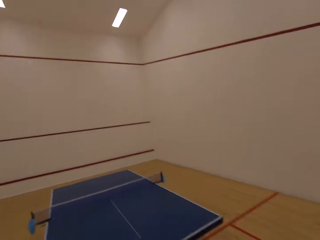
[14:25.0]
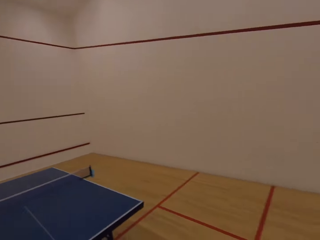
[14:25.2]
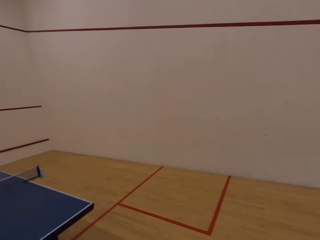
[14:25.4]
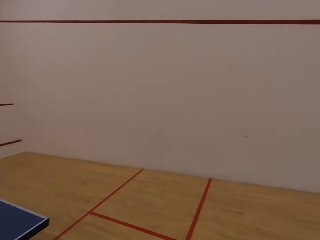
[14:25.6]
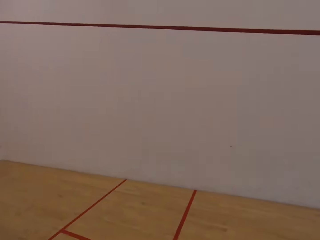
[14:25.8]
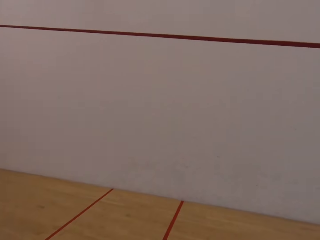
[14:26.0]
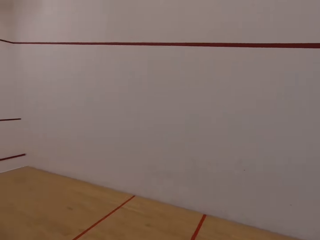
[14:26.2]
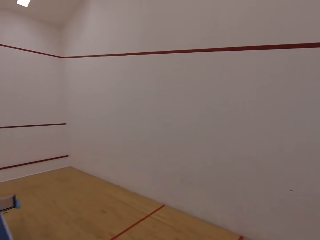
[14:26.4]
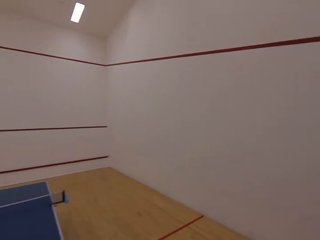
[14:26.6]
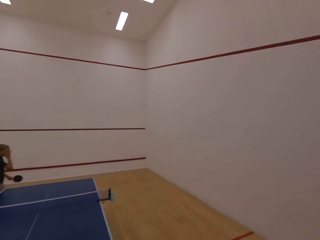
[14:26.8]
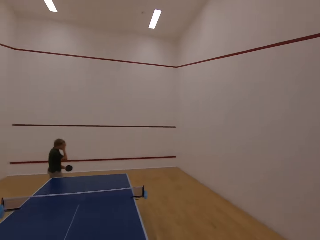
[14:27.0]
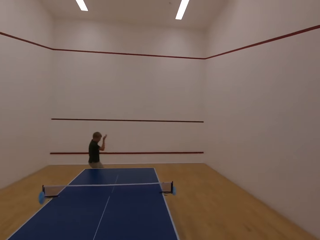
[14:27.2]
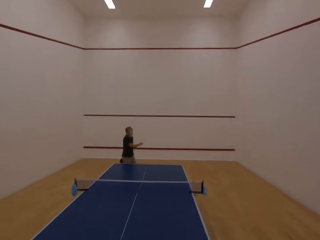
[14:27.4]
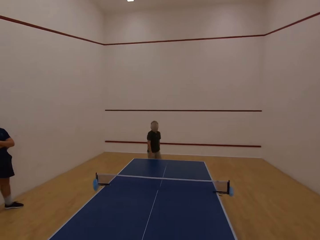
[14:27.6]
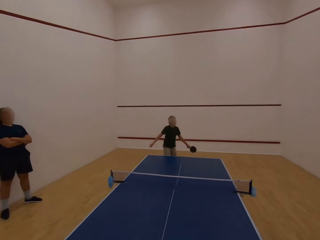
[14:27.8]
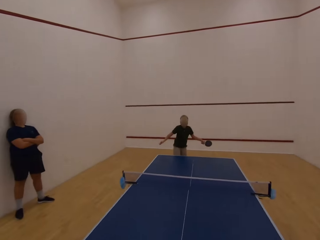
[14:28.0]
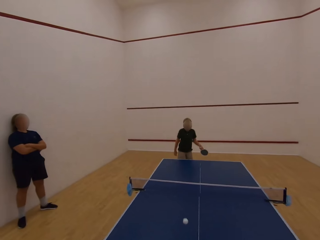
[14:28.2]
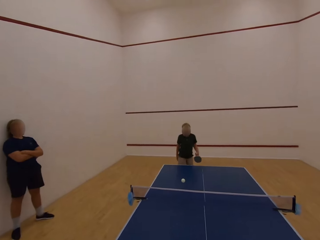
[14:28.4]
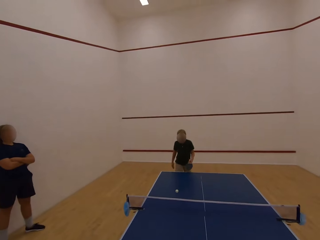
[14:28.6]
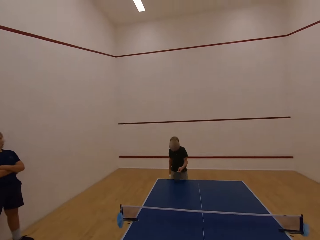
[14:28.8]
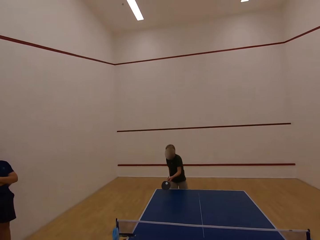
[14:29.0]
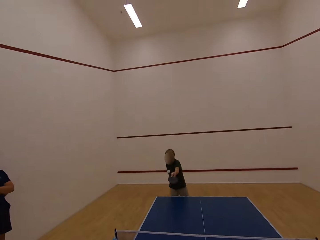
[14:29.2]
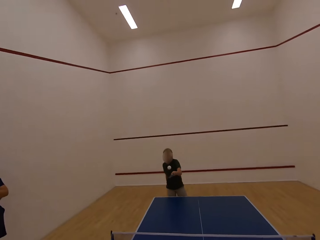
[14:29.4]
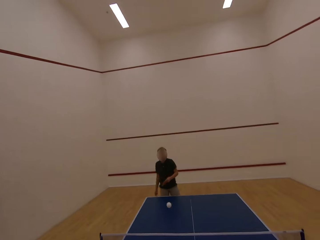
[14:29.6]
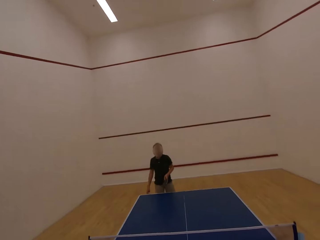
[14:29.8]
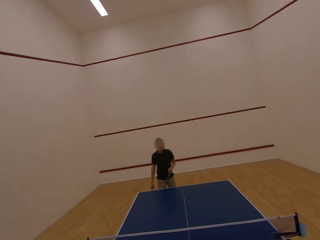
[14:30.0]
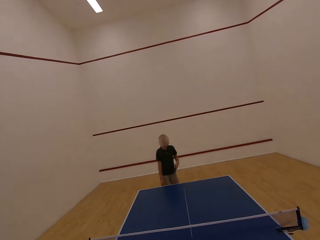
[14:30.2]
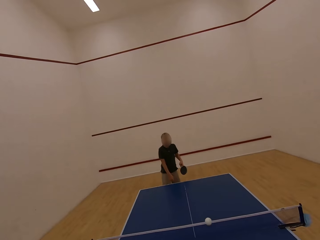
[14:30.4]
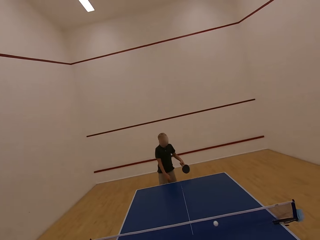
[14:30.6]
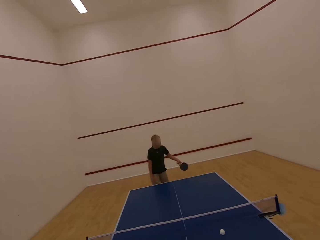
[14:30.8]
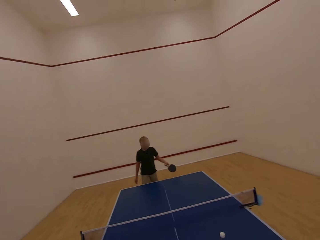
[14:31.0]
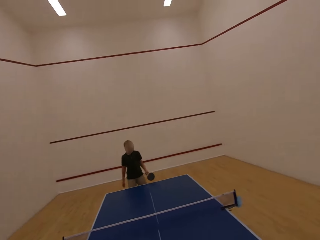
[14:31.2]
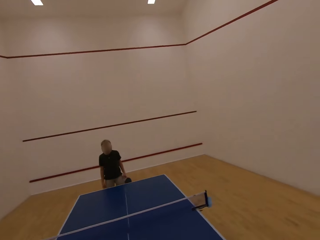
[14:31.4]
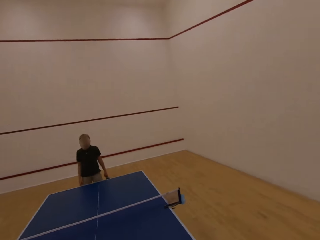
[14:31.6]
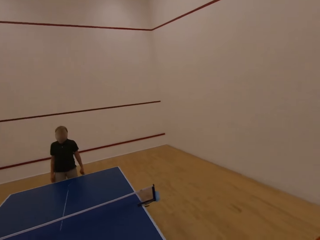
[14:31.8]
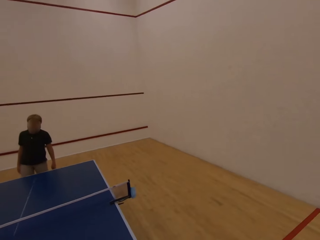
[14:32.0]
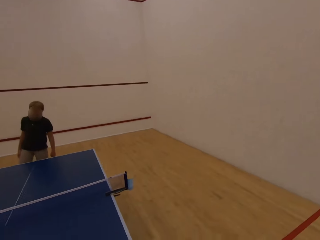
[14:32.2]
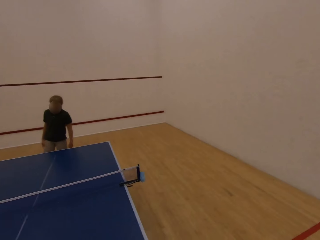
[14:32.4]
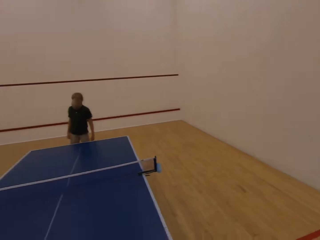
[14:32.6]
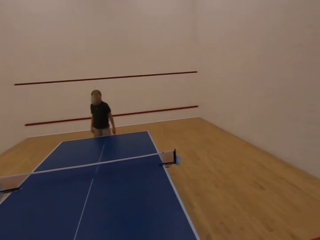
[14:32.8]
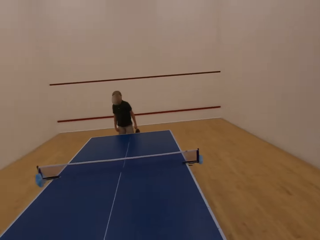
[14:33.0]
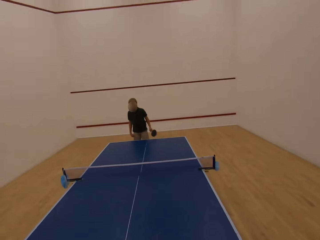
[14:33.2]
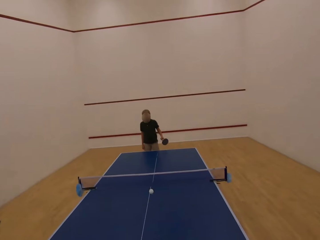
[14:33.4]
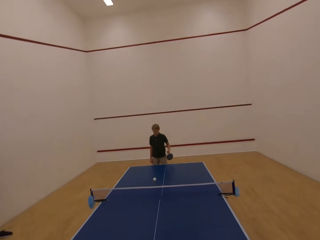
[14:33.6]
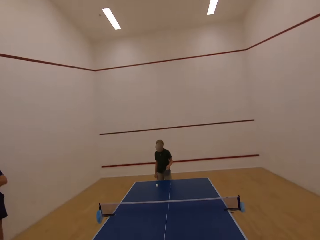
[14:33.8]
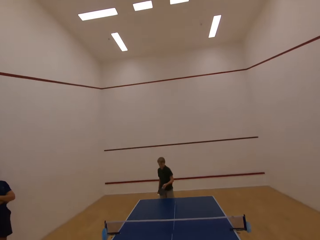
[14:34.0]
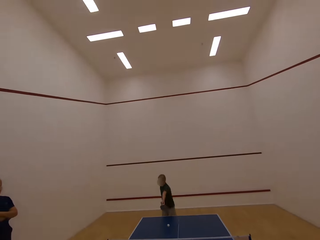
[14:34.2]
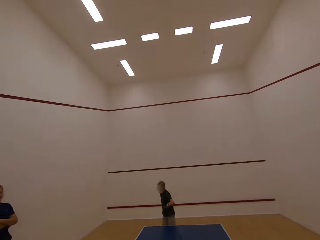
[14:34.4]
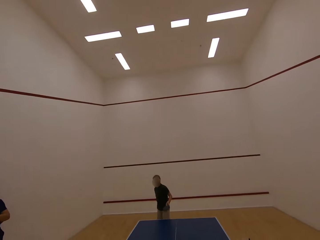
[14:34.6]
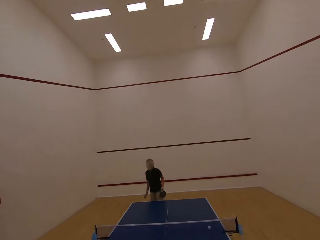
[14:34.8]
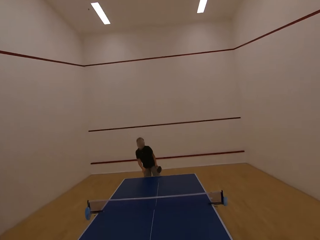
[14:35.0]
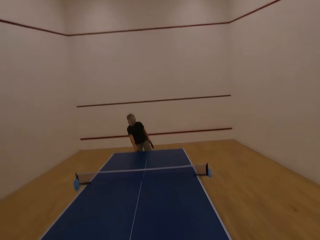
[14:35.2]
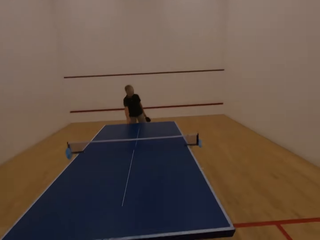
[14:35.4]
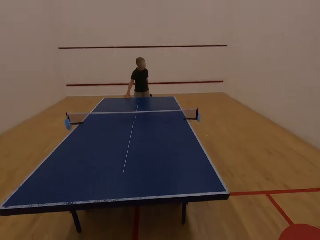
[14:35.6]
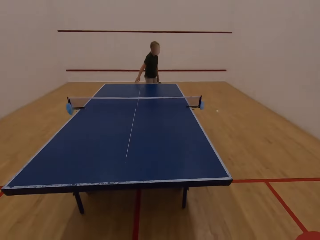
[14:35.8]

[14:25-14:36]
A man plays ping pong with the camera wearer. The man serves a table tennis ball. The camera wearer stares at the wall. They walk around the room. They stare at the table. They throw the ball at the man. They serve a table tennis ball on the table tennis board. The man plays ping pong with the camera wearer. The camera wearer plays table tennis with the man in the room.

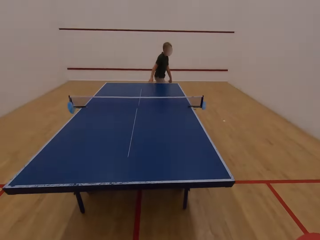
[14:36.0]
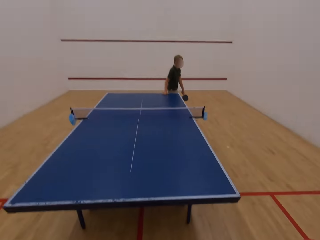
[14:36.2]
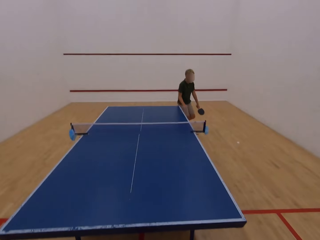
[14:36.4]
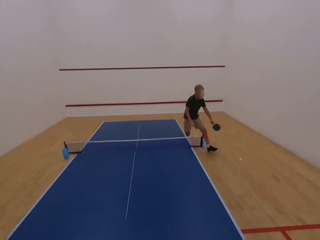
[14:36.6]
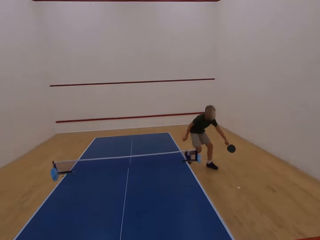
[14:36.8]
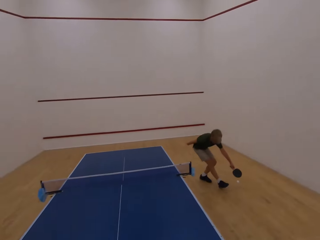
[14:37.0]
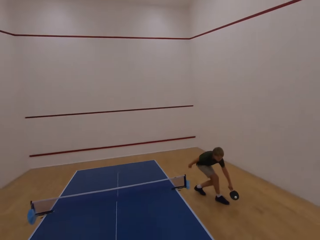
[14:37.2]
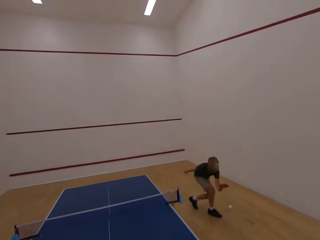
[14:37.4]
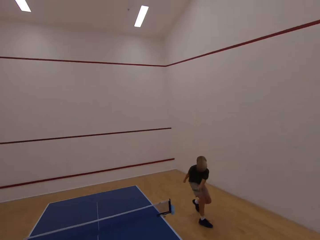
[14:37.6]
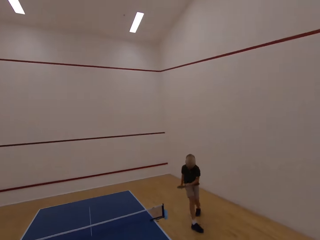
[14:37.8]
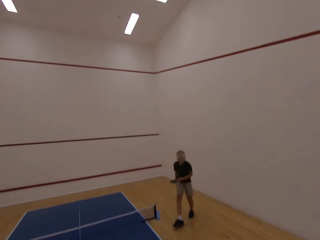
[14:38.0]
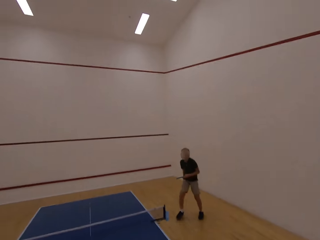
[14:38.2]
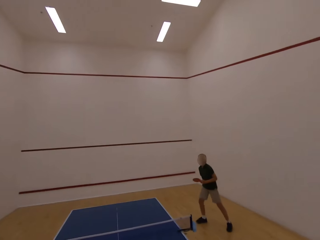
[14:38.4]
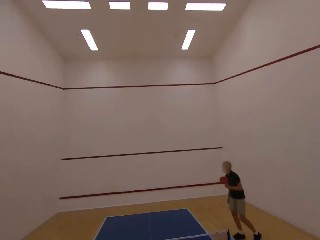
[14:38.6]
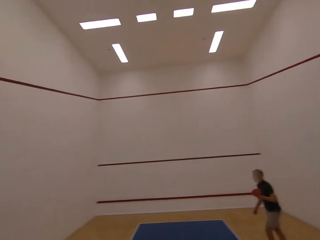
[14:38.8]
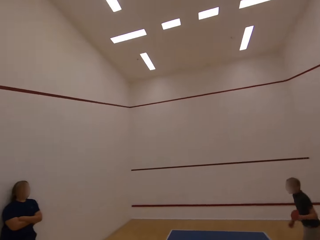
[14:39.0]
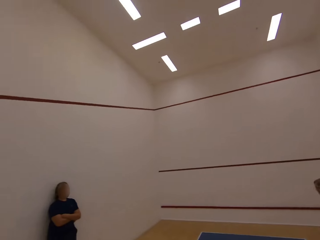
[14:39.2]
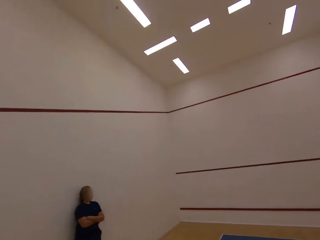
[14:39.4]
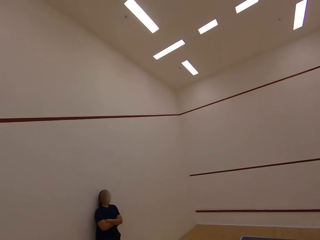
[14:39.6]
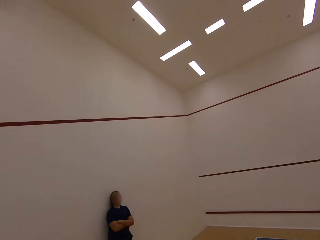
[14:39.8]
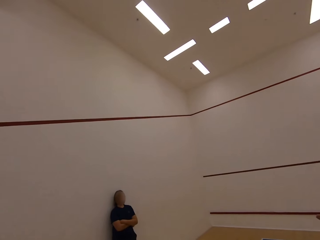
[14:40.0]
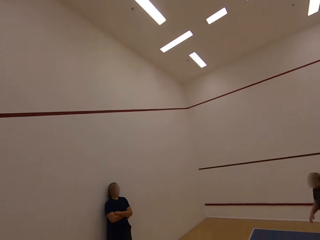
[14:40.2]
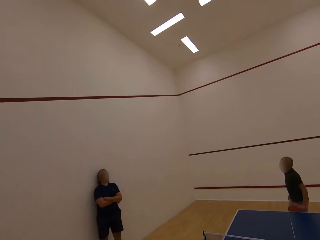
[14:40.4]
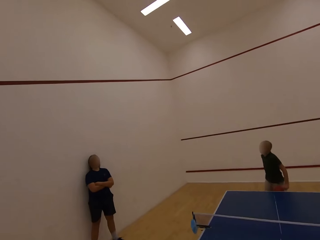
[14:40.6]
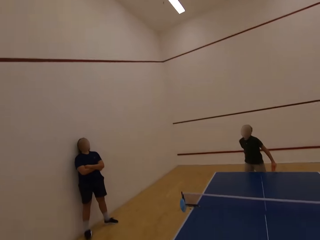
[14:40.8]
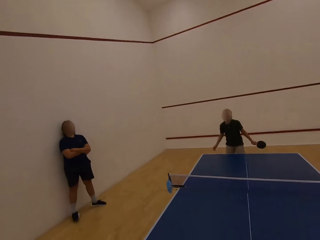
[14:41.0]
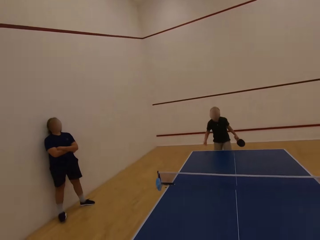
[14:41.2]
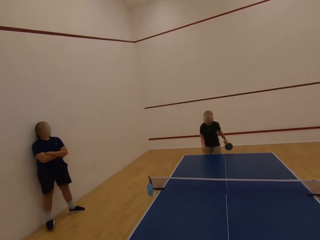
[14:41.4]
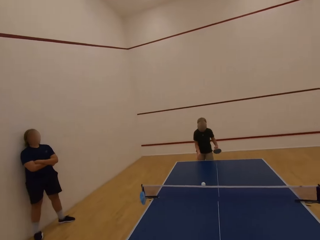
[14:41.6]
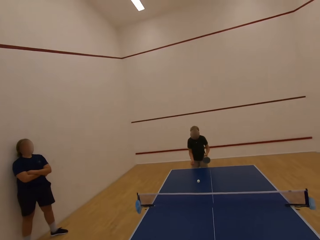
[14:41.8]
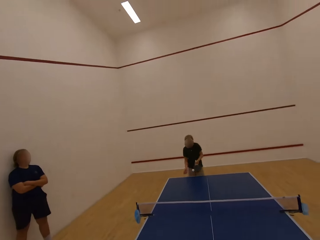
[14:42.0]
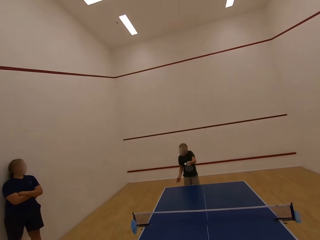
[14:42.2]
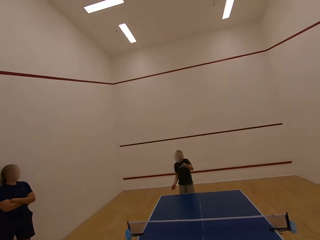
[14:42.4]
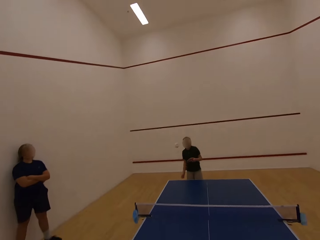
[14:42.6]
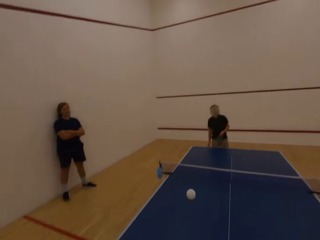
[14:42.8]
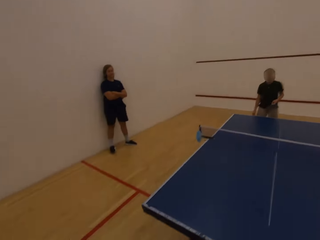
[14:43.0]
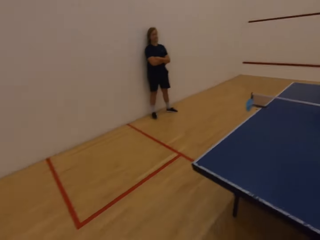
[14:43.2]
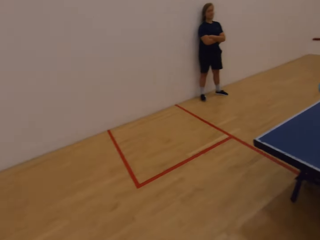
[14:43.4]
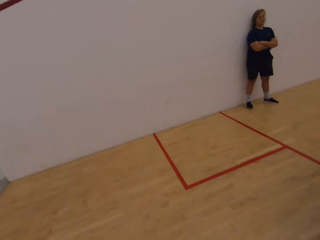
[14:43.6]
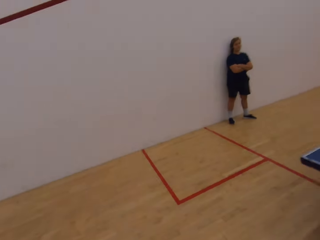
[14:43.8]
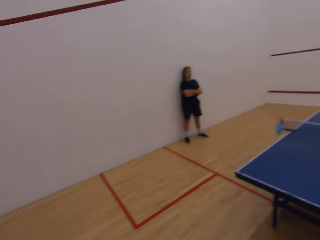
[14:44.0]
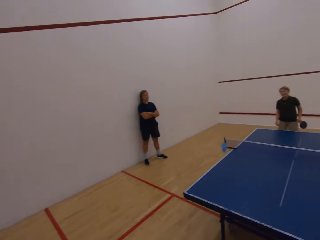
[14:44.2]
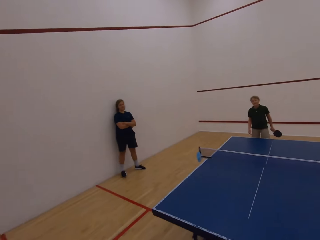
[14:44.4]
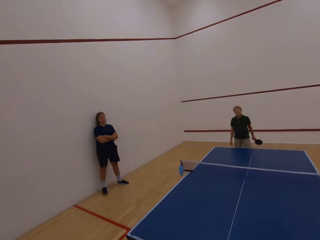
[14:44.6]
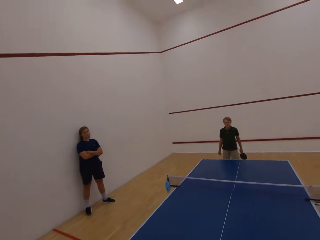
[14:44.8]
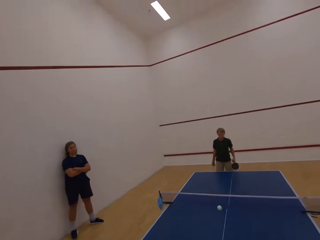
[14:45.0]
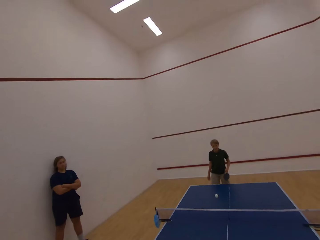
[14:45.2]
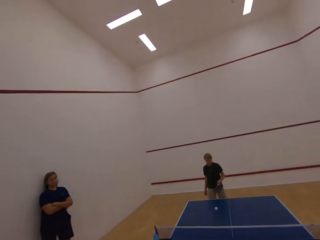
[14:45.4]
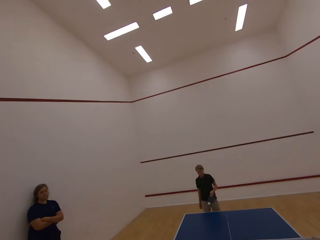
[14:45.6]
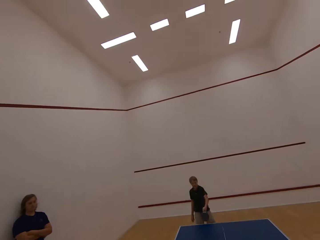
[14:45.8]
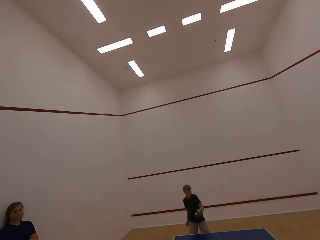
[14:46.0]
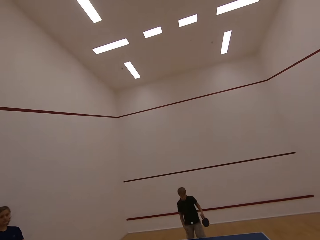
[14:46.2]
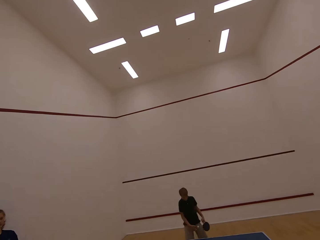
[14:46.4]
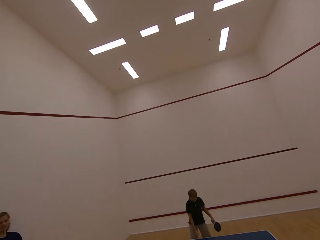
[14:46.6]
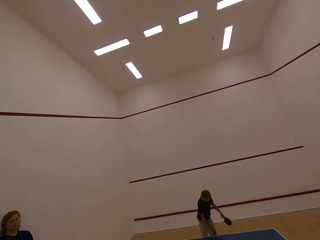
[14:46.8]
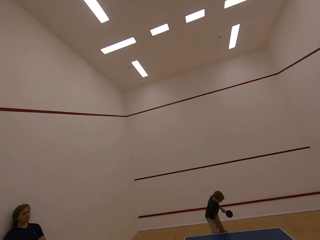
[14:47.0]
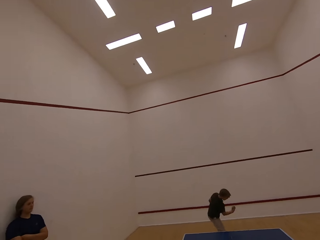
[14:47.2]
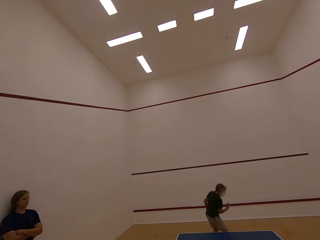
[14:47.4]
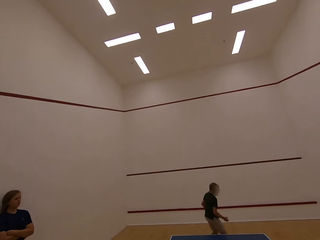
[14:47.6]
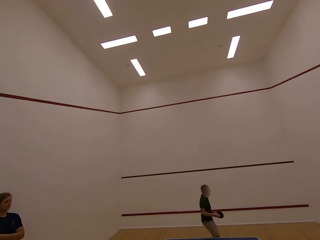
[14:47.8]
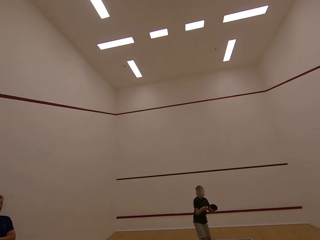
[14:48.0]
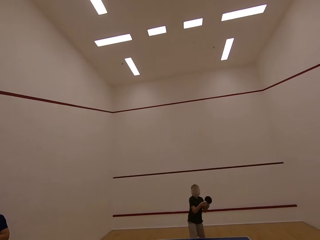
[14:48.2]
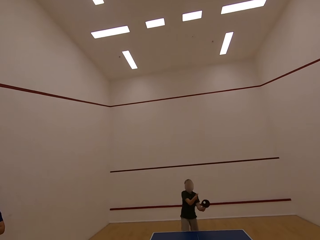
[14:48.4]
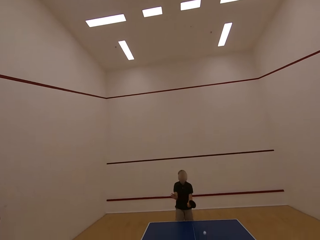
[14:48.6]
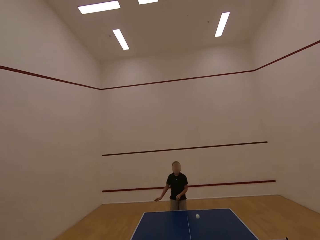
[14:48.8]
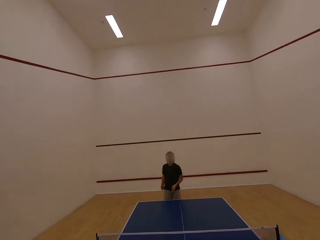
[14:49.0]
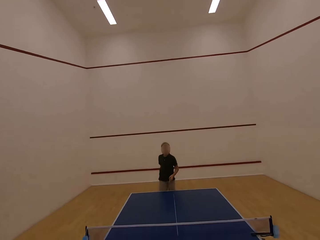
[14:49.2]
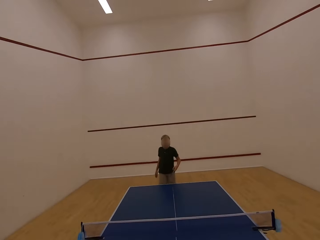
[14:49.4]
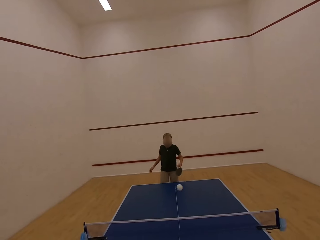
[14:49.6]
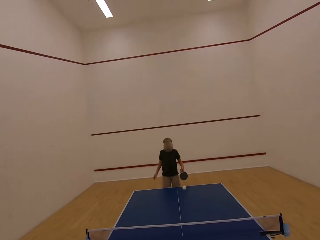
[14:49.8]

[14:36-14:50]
A man follows after the ball. The man plays ping pong with the camera wearer. The man serves a tennis ball on the floor. The man walks towards the table. The camera wearer stares at the wall. The man stands in the room. The camera wearer throws the ball at the man. They serve a table tennis ball on the table tennis board. The man plays ping pong with the camera wearer. The man catches the tennis ball in the room. The man serves the tennis ball on the table.
